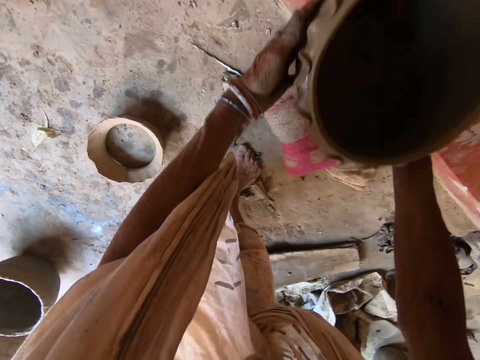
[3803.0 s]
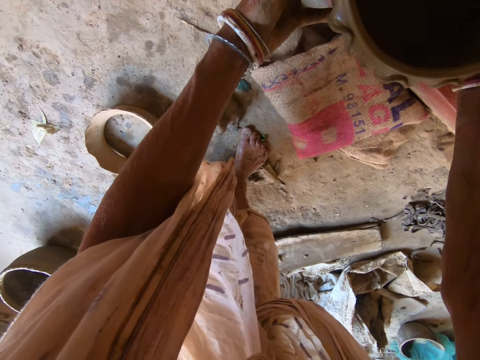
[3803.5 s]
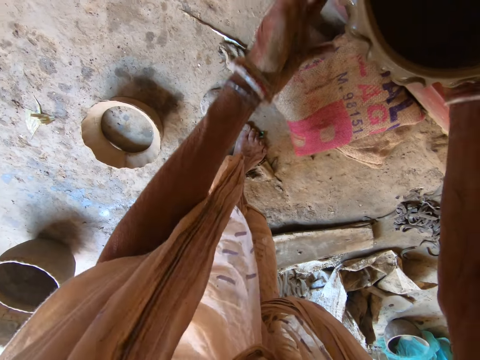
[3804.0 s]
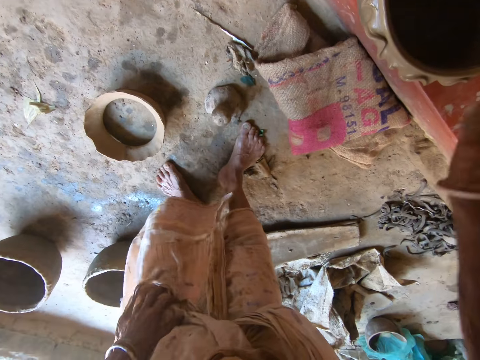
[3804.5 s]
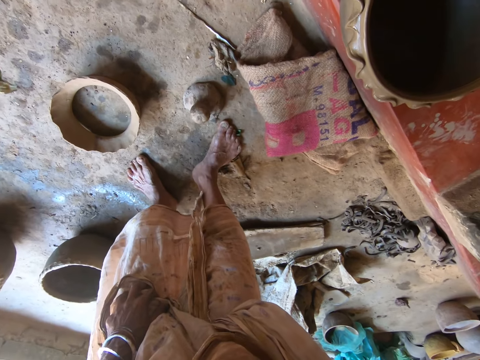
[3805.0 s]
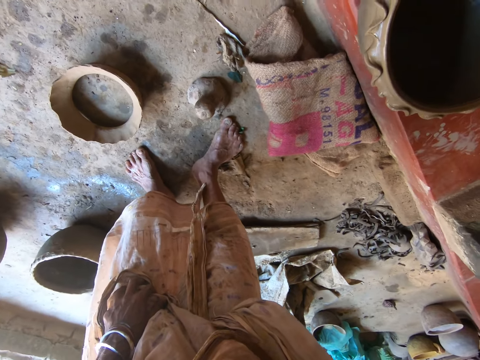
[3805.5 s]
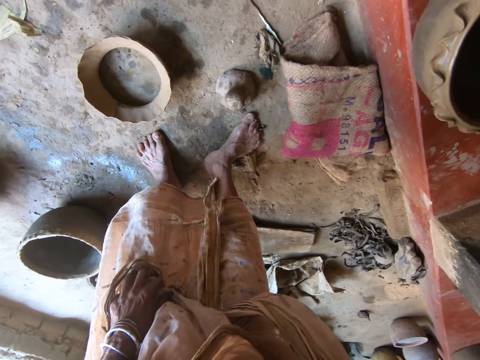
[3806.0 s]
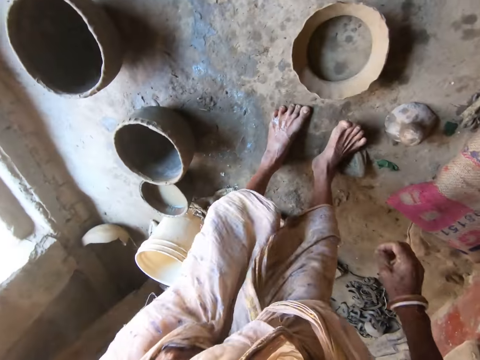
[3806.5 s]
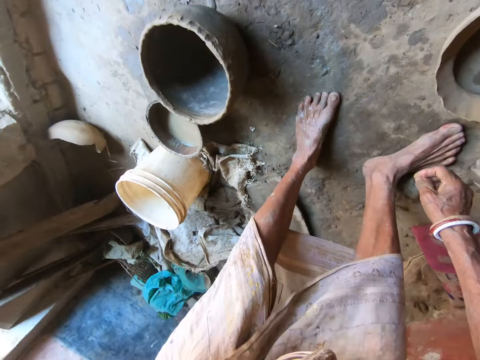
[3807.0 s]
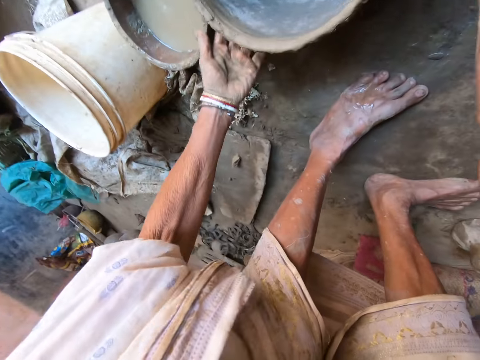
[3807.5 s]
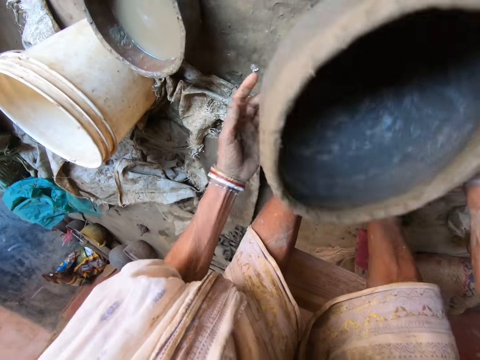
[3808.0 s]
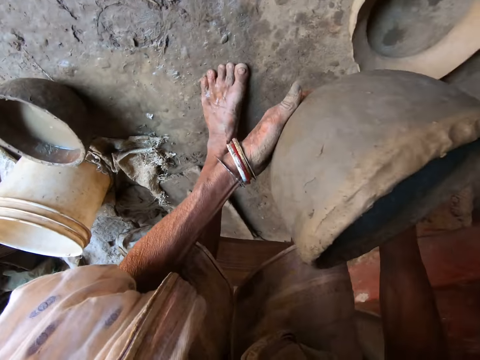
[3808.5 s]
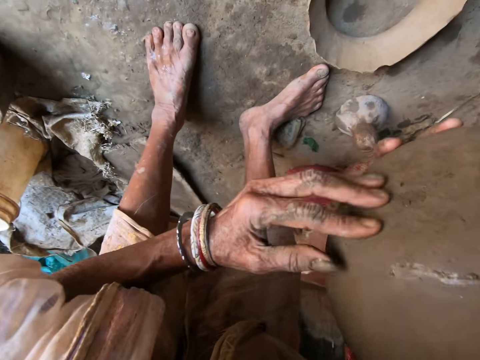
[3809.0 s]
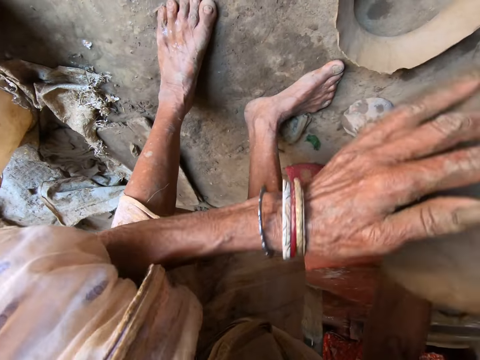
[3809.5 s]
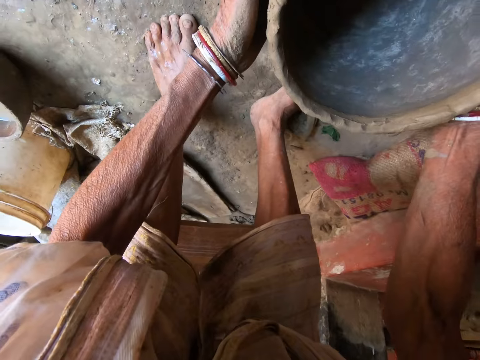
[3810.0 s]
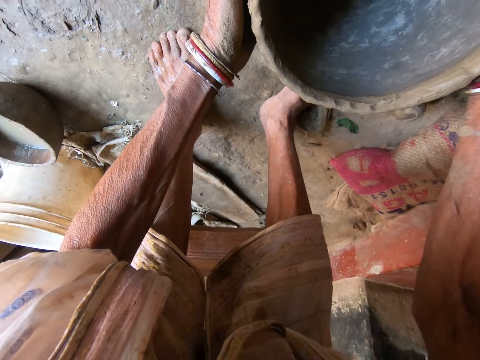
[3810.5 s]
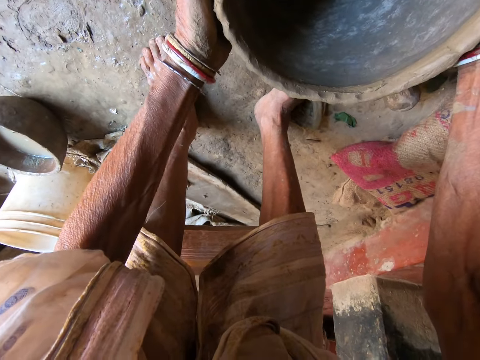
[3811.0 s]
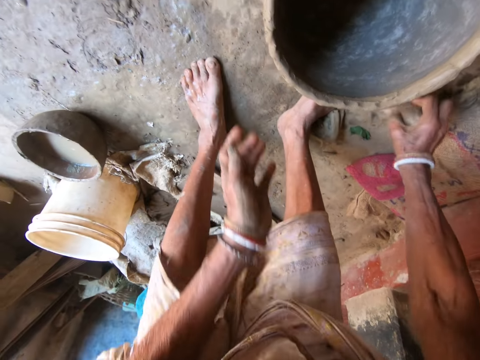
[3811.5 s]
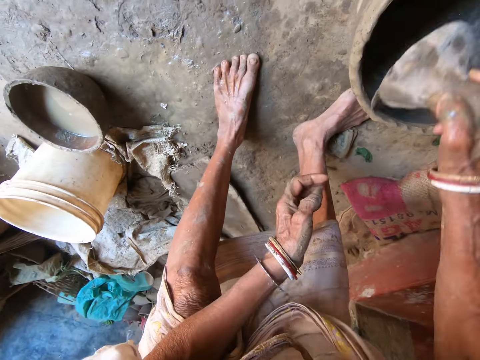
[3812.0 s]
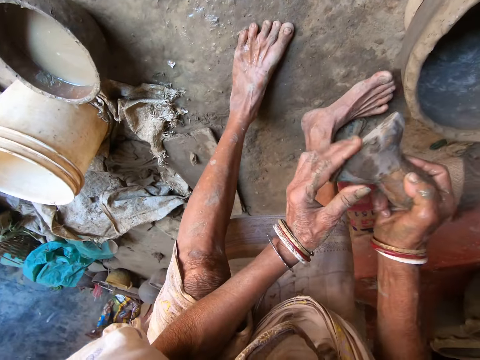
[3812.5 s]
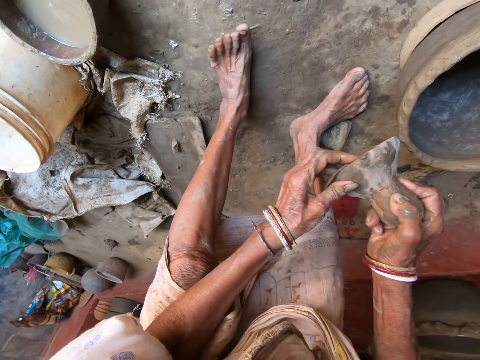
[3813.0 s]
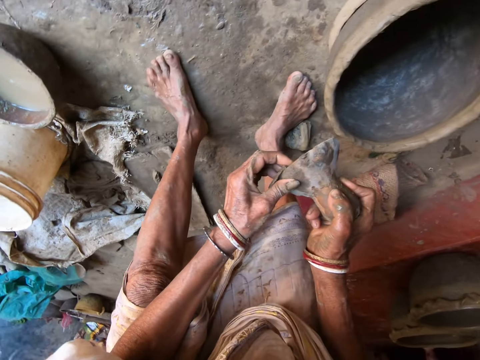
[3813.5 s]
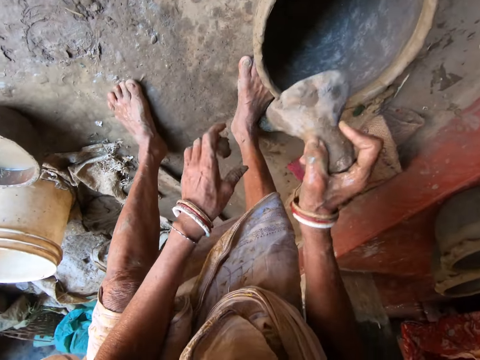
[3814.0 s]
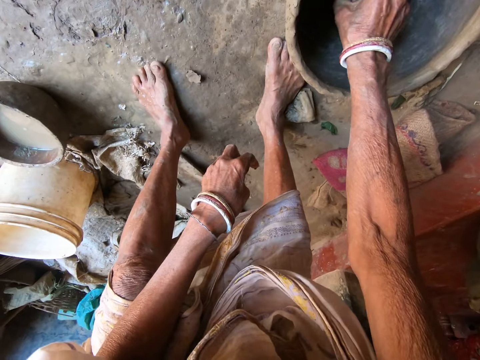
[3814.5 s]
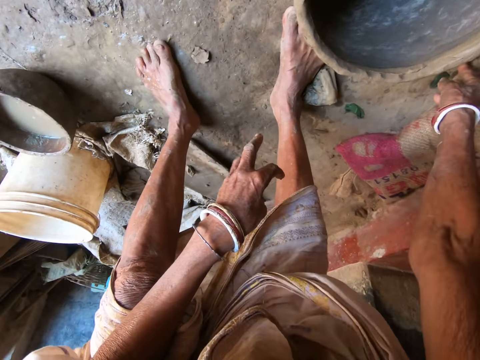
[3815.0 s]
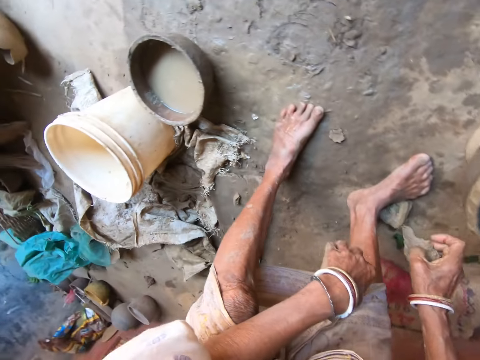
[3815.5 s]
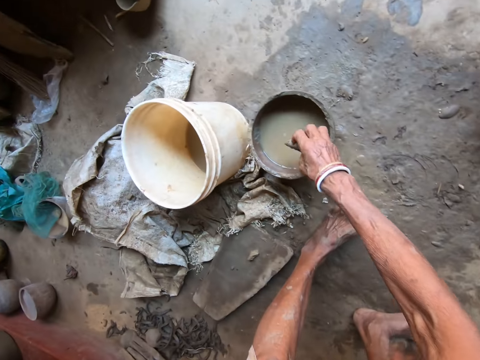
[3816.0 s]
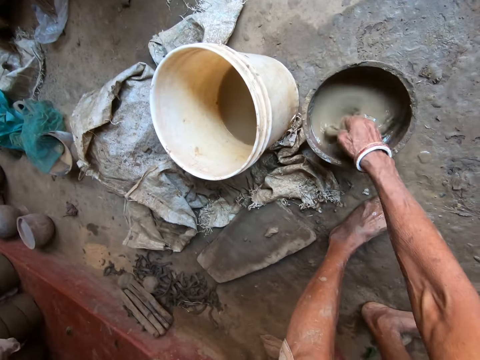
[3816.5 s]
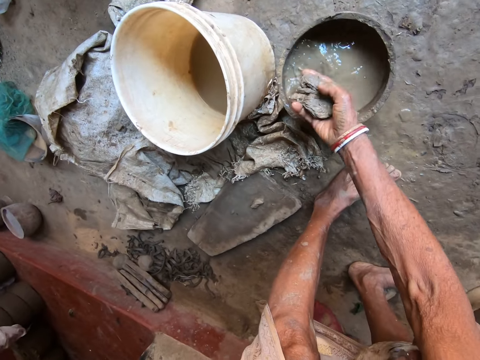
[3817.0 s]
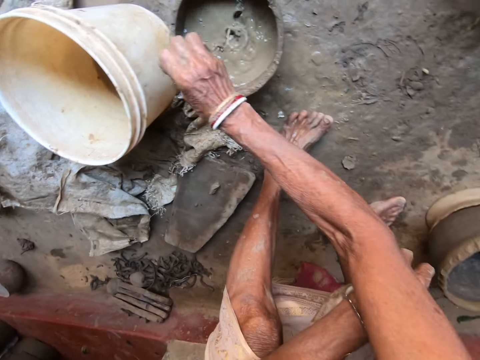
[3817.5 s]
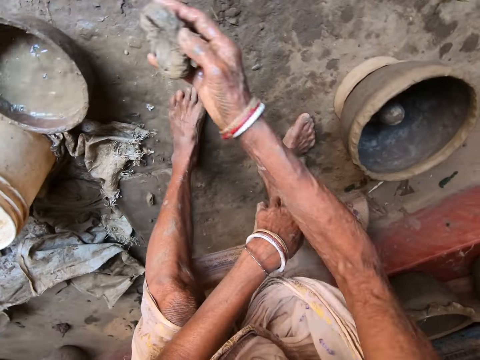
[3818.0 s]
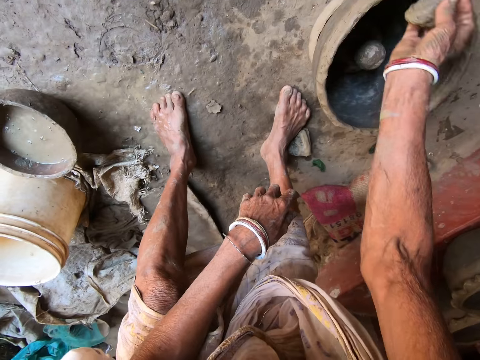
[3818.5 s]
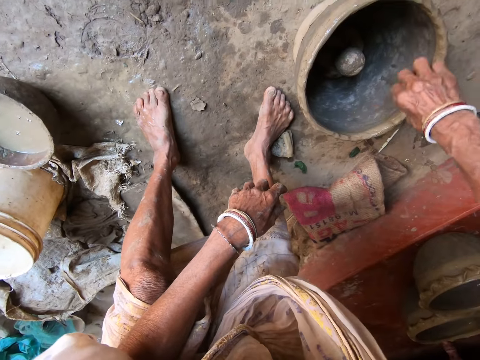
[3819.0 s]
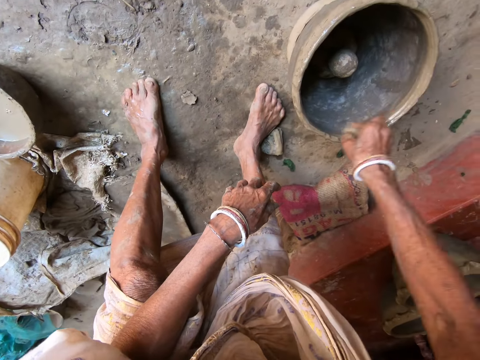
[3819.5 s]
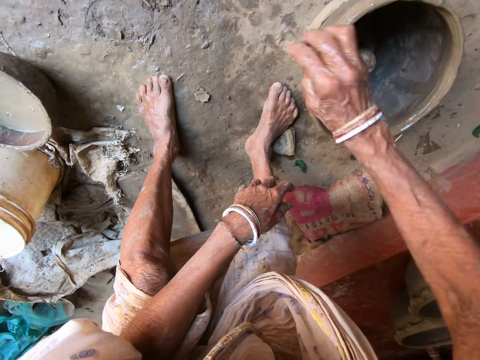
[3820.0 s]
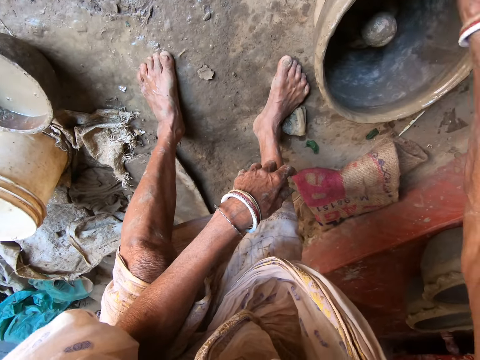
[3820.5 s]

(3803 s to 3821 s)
The camera wearer places the clay pot on a slab with both hands. She aligns the pot. She picks up a clay pot from the floor with both hands. She turns the pot. She sets the clay pot on the clay stand with both hands. She picks up the pestle or vase from the floor with her right hand. She wipes the vase with the left hand. She removes clay from the pestle with her left hand. She drops the clay on the floor with her left hand. She puts the pestle into the clay pot with her right hand. She picks up the piece of cloth from the floor with her right hand. She dips the piece of cloth into a bucket of water on the floor with her right hand. She squeezes water from the piece of cloth into the bucket of water on the floor with her right hand. She cleans the clay pot with the piece of cloth in her right hand.

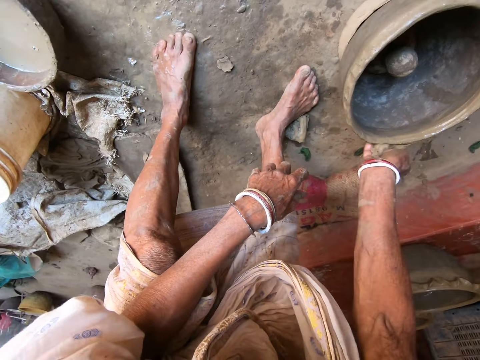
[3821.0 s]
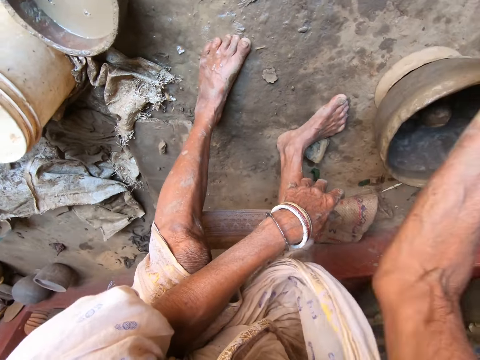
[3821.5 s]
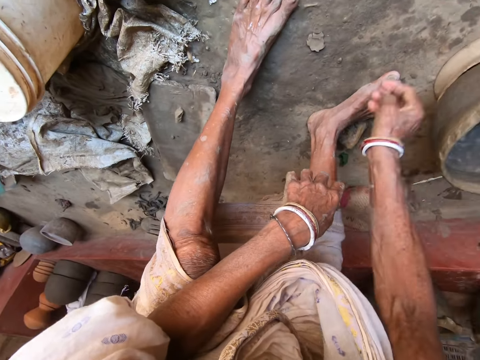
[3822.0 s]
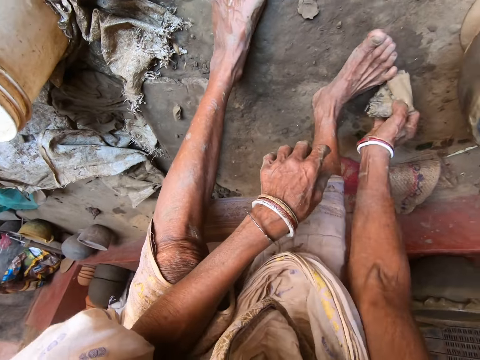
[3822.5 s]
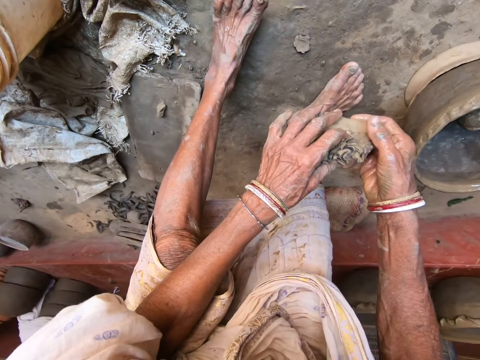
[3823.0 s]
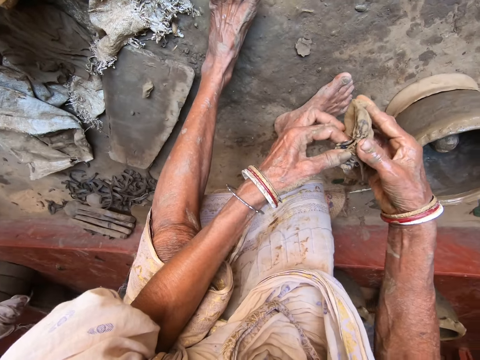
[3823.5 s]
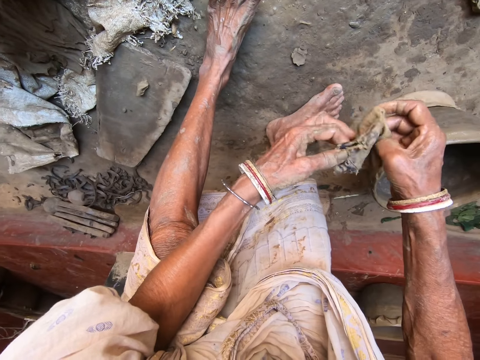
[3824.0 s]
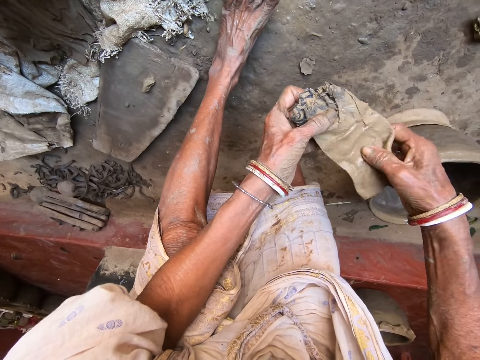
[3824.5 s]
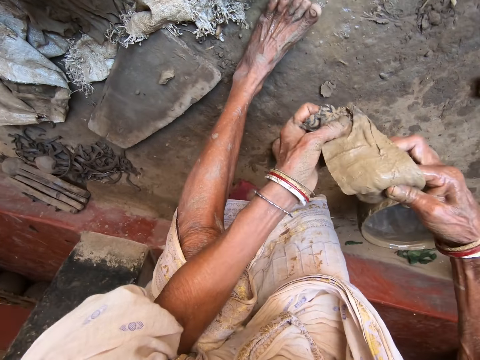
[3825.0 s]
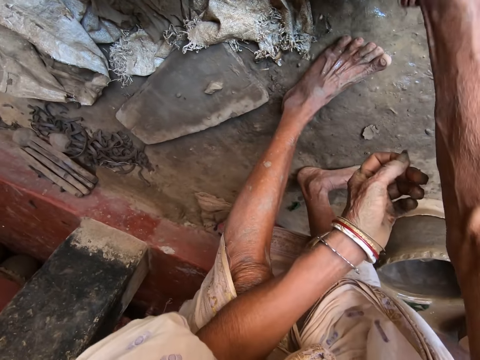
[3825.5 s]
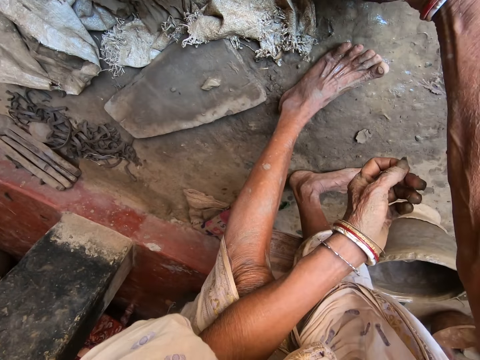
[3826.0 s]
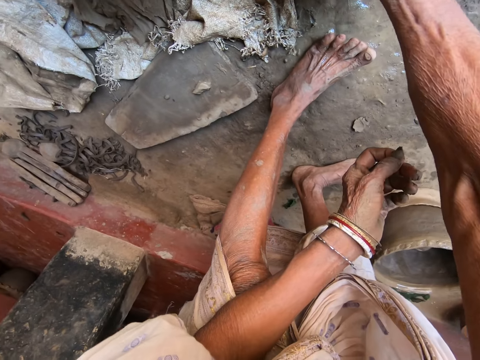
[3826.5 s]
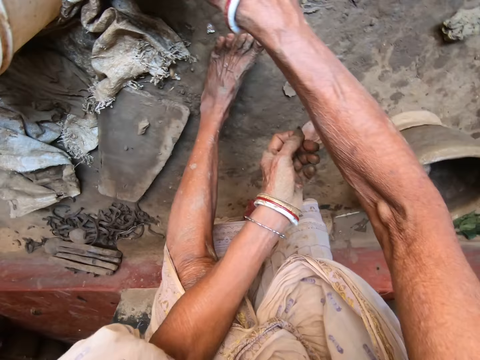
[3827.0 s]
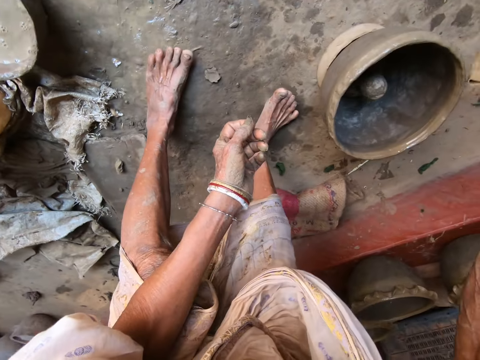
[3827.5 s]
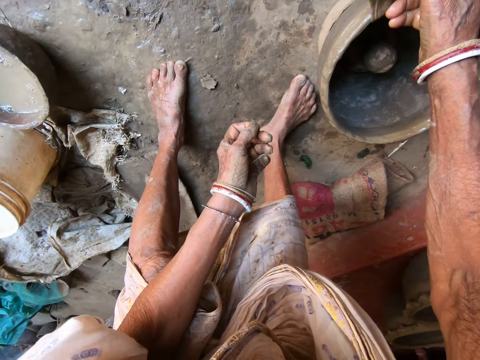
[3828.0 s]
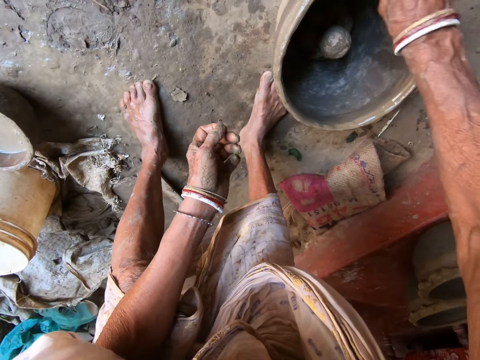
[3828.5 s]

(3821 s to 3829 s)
The camera wearer drops the piece of cloth or sponge on the floor with her right hand. She picks up the piece of cloth from the floor with her right hand. She holds the piece of cloth with both hands. She spreads out the piece of cloth with both hands. She dips the piece of cloth into the bucket of water on the floor with her right hand. She squeezes the sponge. She places the piece of cloth on the clay pot with her right hand. She converses with a person. She cleans the clay pot with the piece of cloth with her right hand.
